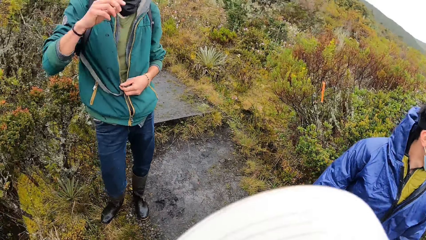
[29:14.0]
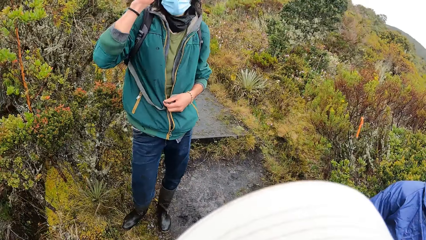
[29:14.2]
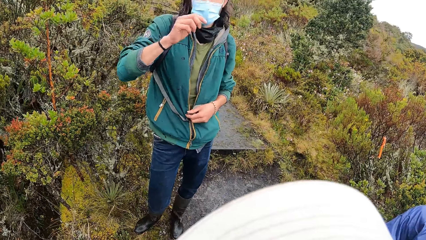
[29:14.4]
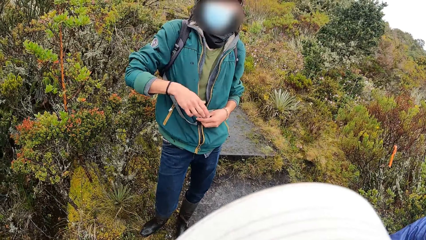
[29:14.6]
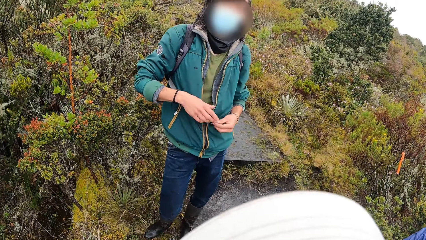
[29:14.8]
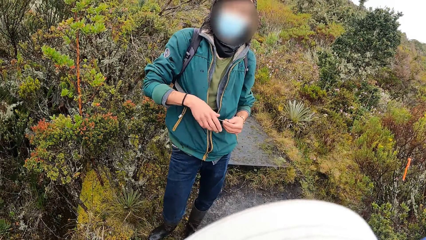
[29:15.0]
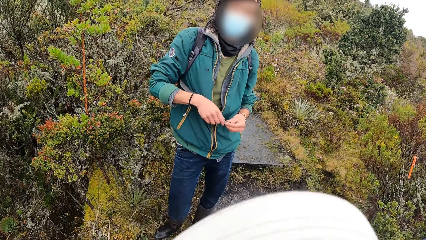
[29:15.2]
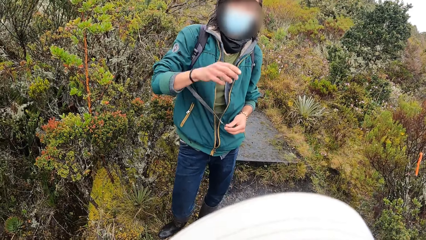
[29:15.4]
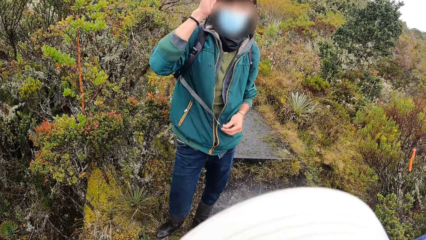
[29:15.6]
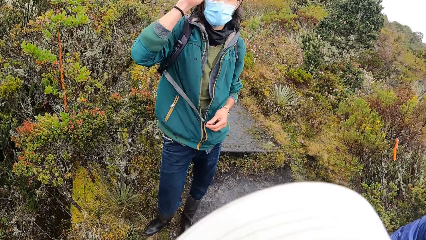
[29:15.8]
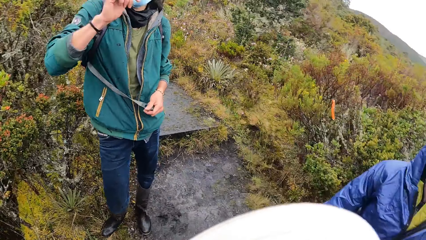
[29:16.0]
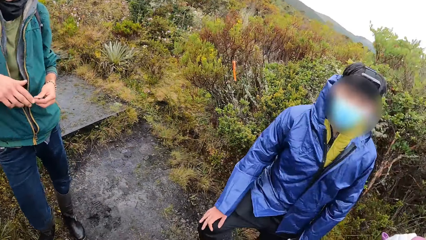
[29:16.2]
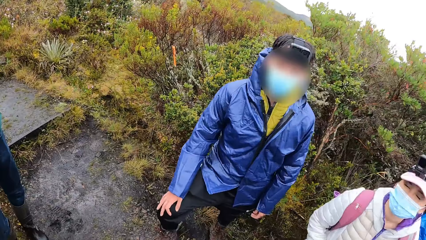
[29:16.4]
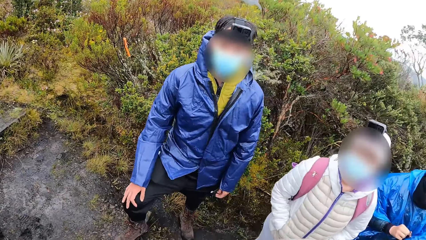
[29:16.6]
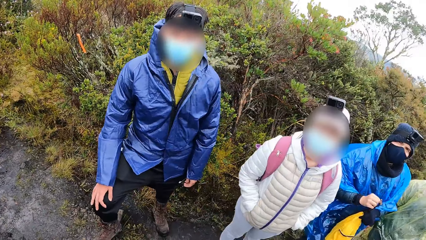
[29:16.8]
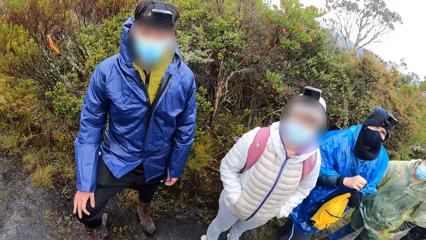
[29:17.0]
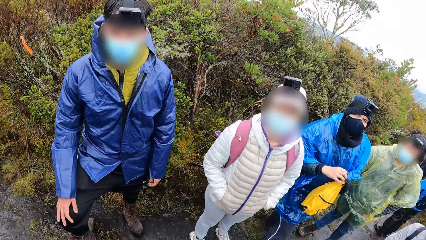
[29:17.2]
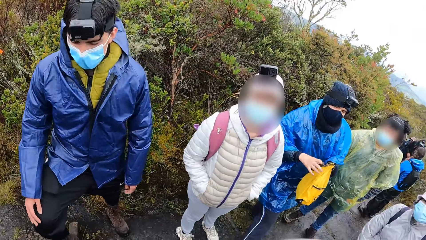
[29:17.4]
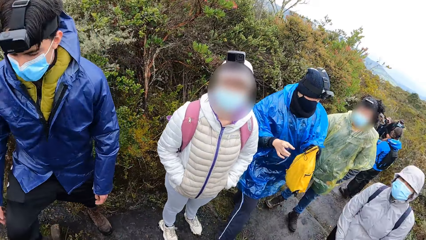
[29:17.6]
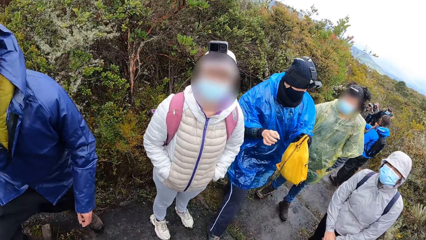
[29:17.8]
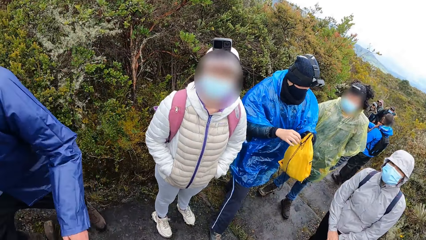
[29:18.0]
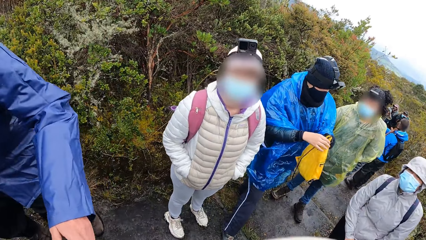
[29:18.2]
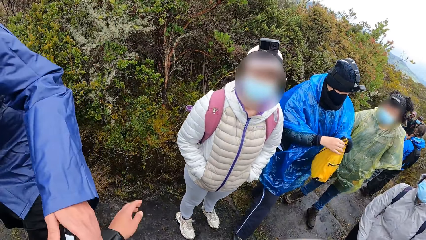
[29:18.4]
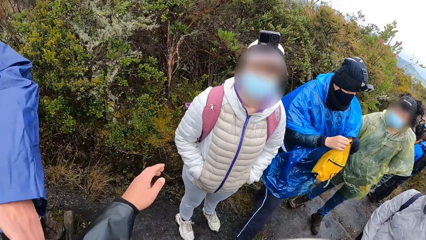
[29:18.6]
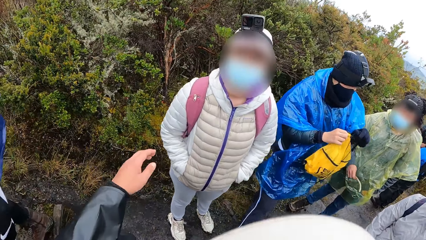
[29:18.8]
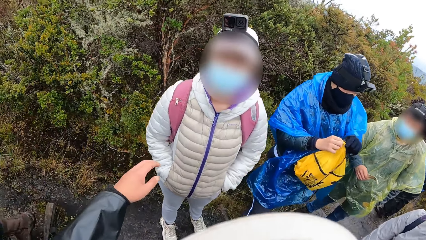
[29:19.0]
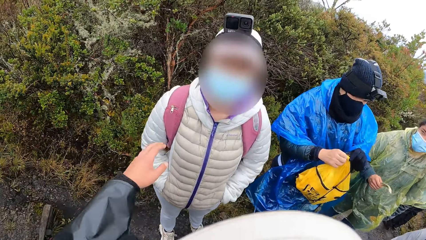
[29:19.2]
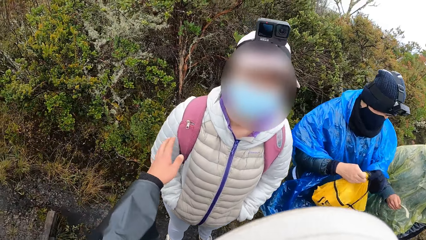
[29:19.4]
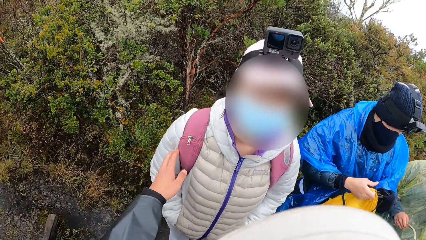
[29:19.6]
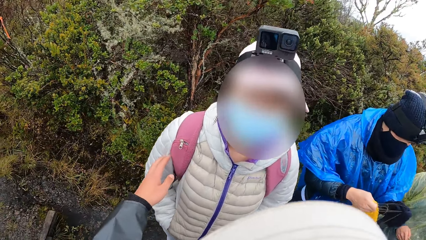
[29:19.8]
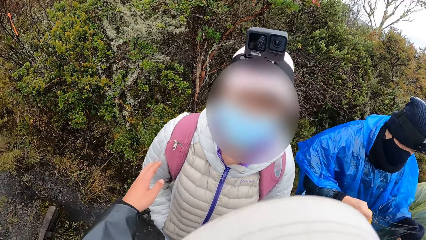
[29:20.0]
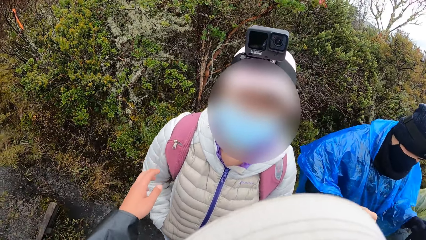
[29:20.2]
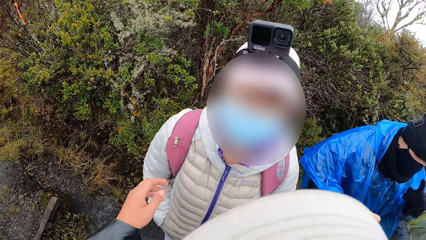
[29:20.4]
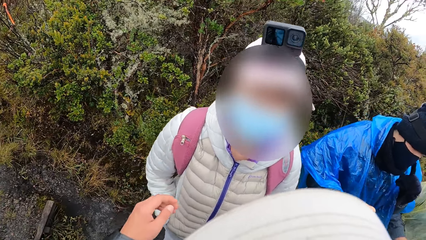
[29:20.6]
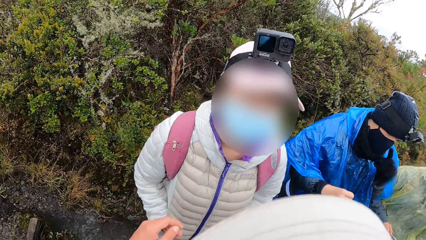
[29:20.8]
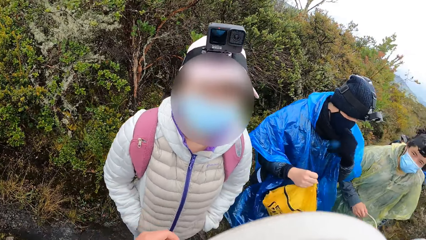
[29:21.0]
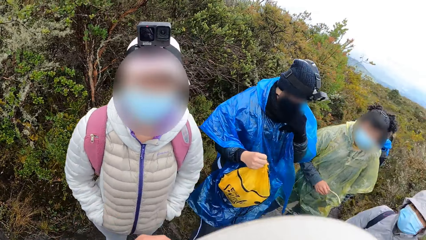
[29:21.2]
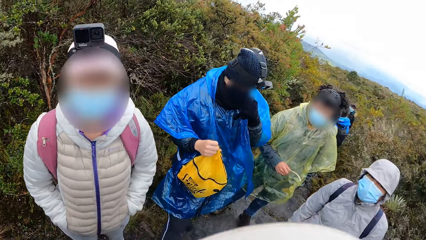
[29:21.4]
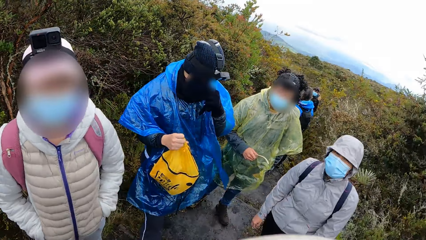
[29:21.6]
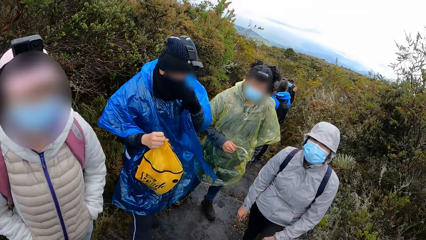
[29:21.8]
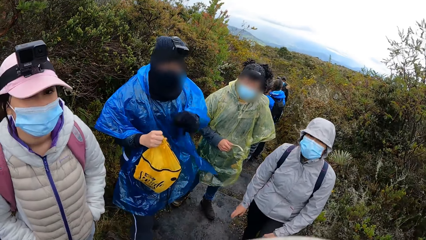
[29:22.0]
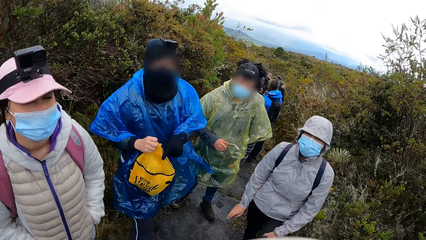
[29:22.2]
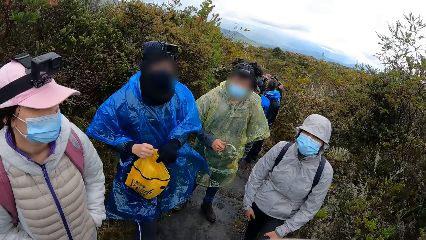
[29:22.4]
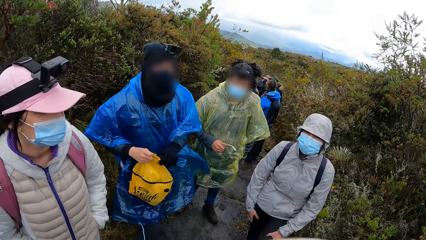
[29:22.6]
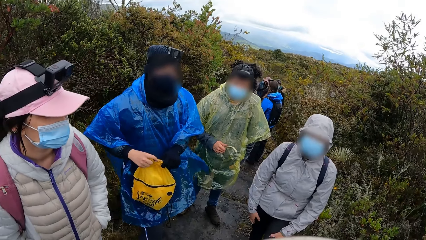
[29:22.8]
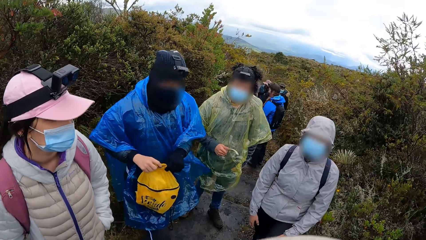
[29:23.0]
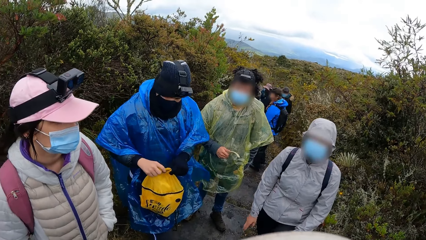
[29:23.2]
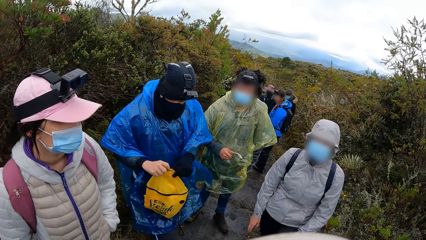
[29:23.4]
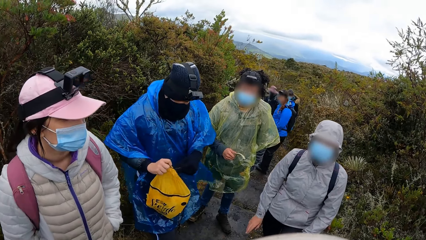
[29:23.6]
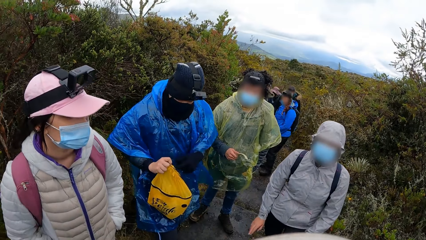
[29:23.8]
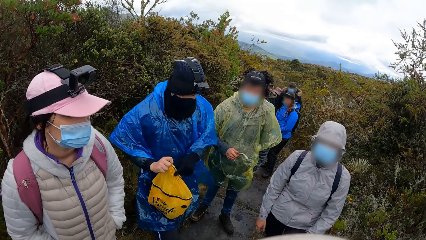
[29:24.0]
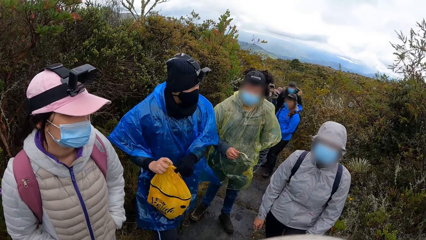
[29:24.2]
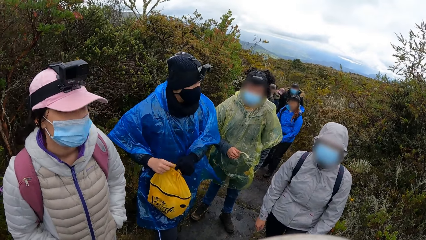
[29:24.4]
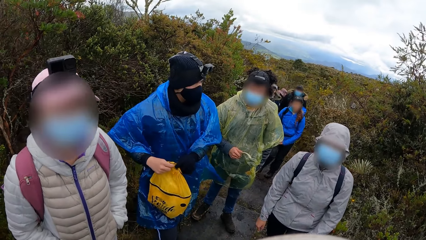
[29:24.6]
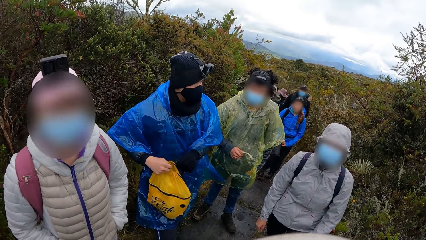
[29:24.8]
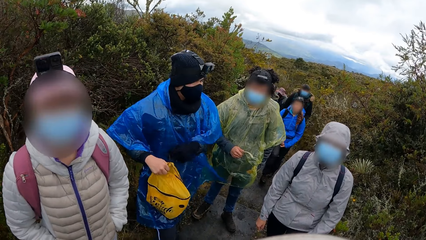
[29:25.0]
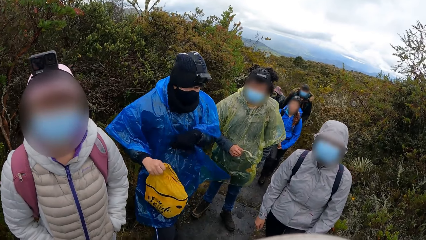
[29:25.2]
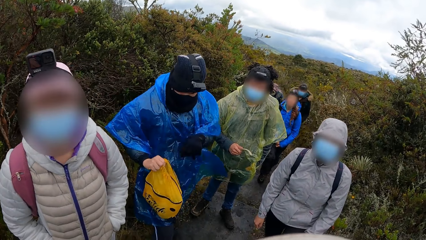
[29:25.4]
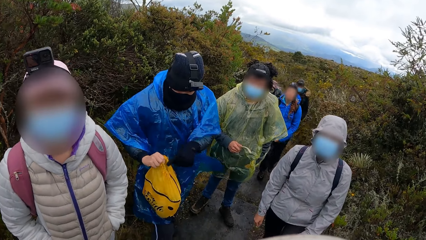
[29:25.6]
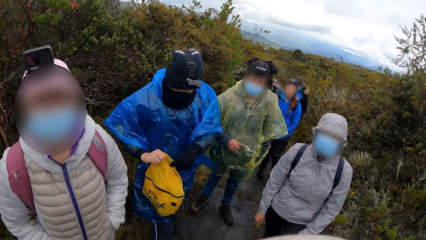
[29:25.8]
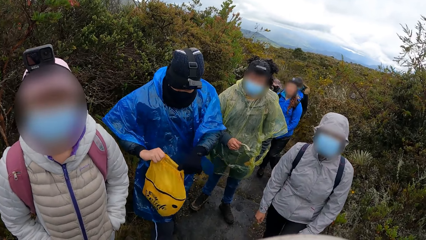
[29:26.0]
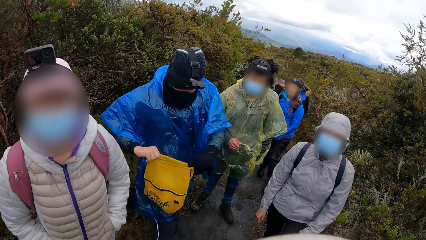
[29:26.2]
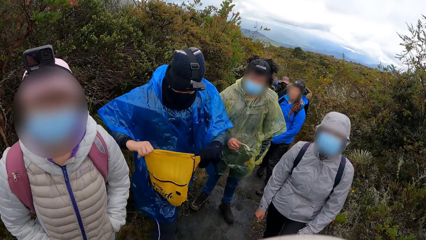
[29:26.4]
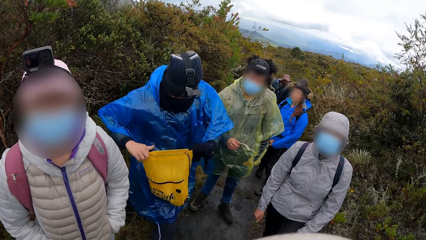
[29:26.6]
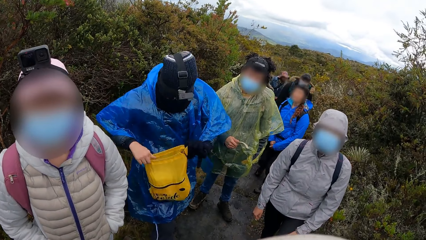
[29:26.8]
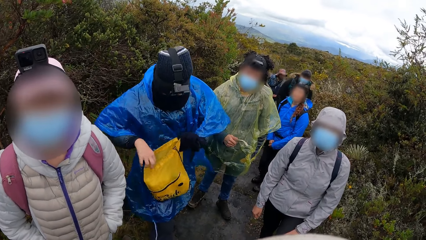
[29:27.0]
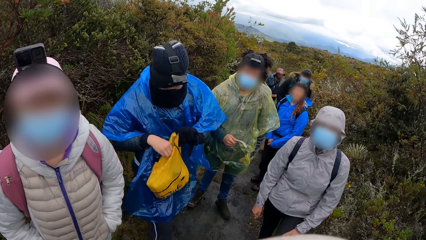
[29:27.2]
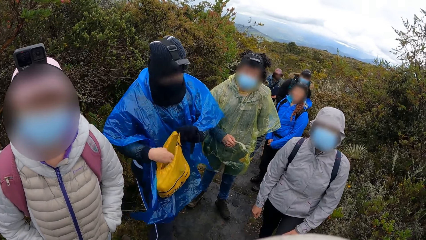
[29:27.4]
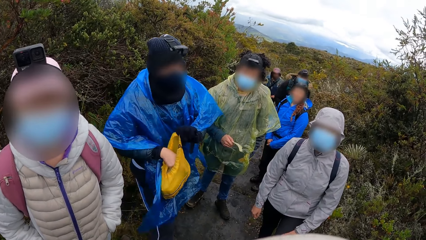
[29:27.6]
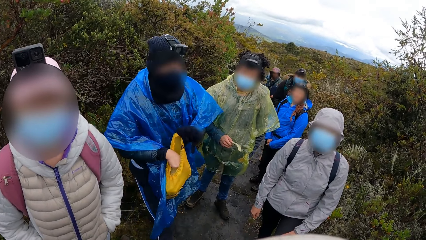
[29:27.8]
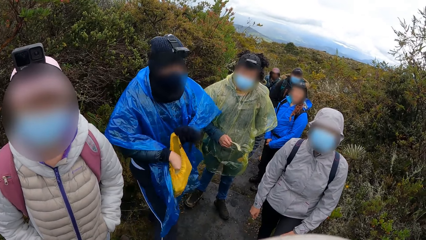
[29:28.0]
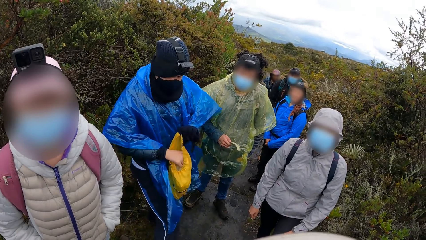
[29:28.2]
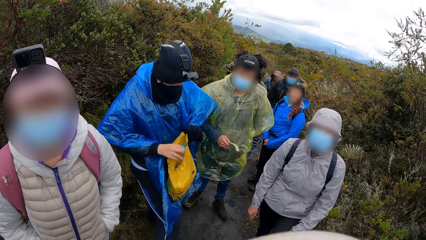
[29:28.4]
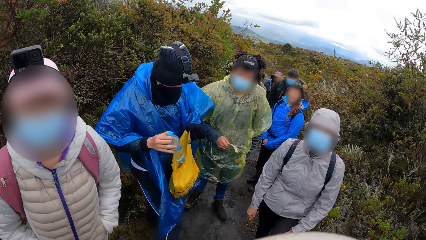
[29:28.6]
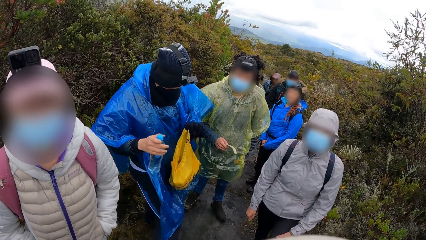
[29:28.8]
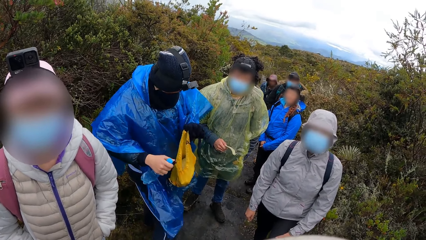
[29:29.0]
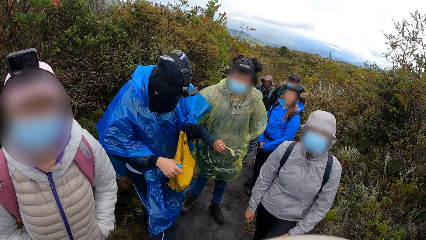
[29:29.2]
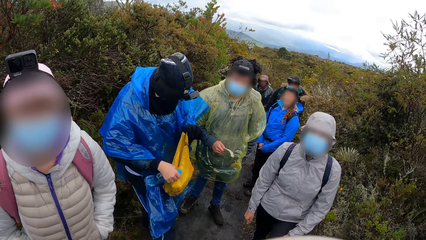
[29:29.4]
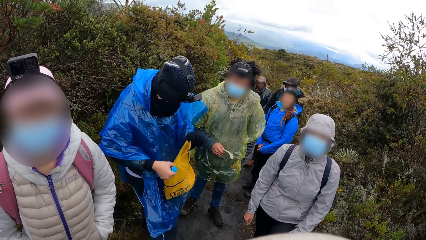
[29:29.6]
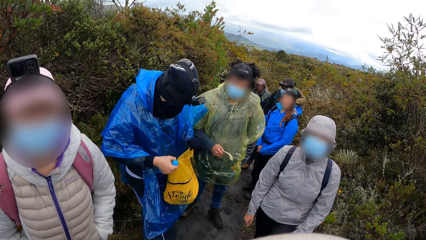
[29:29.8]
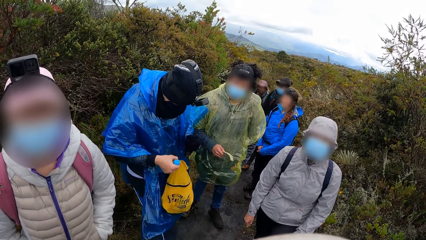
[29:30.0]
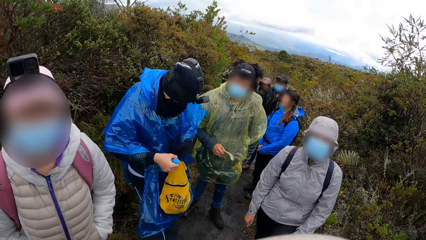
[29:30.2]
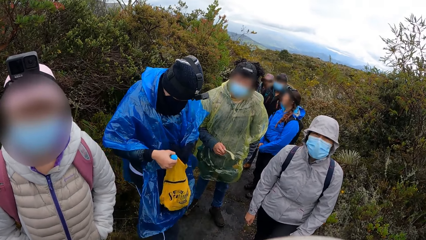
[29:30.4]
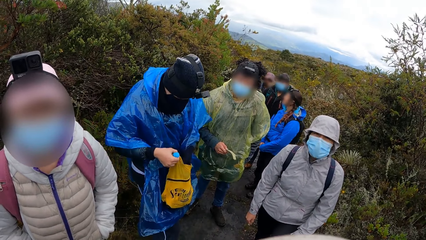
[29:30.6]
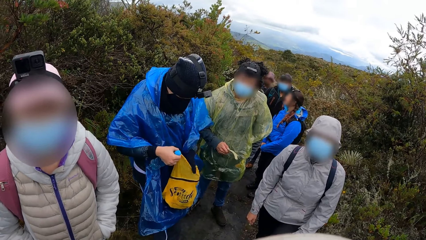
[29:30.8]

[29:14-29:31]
The camera wearer converses with a man. They converse with a woman. Another man touches his face mask with his left hand. The camera wearer converses with another woman, the first woman, a person and another person. The other man opens the yellow bag with both hands. He removes a bottle of water from the yellow bag with his right hand.
